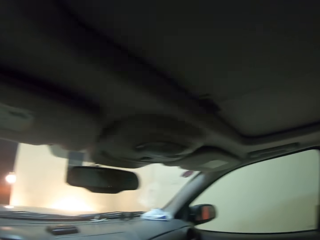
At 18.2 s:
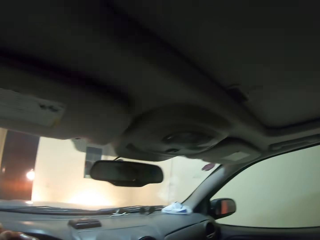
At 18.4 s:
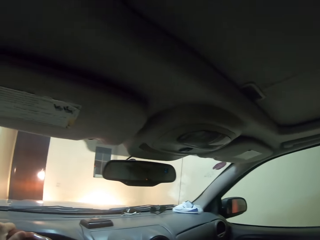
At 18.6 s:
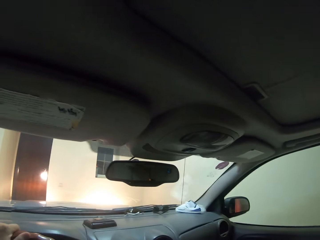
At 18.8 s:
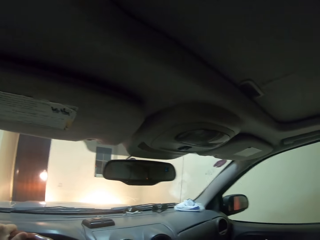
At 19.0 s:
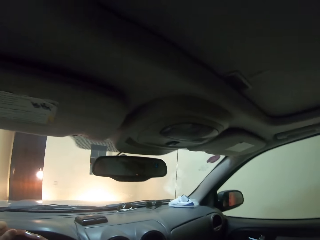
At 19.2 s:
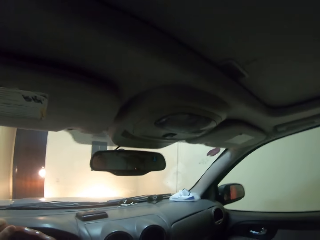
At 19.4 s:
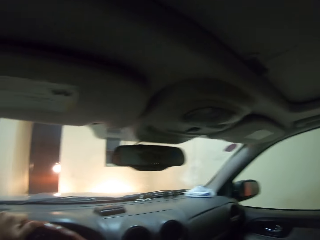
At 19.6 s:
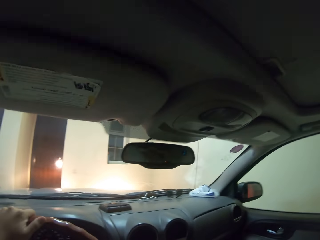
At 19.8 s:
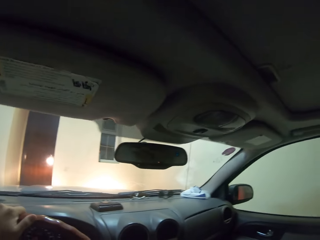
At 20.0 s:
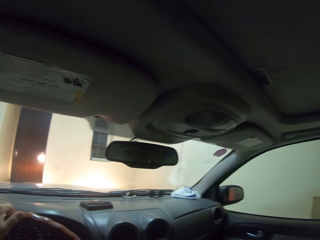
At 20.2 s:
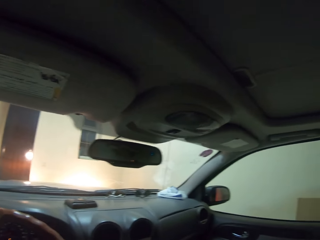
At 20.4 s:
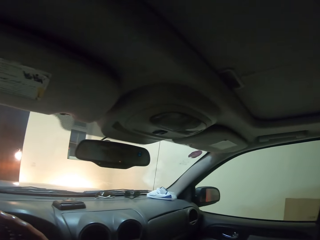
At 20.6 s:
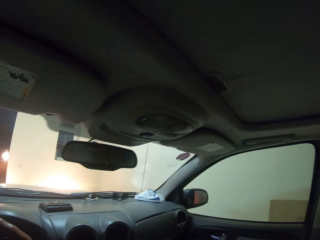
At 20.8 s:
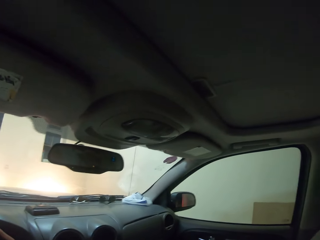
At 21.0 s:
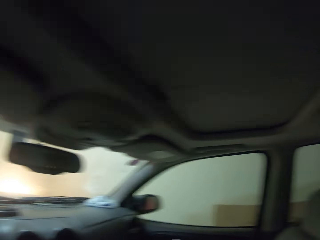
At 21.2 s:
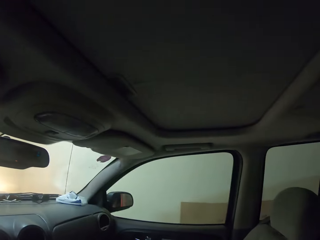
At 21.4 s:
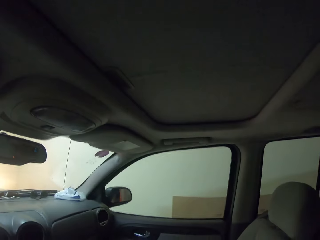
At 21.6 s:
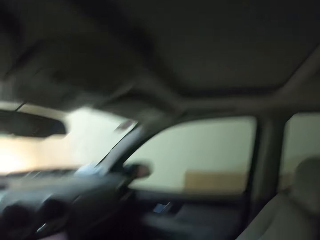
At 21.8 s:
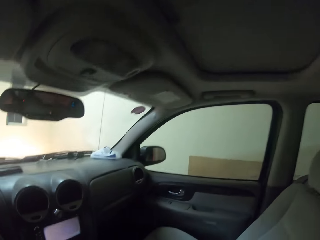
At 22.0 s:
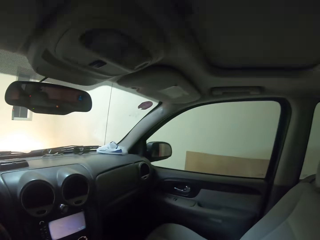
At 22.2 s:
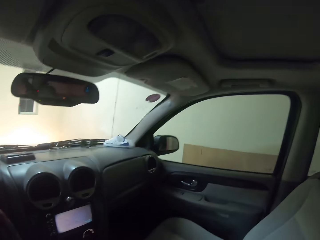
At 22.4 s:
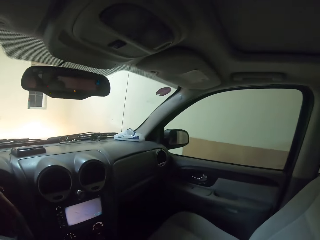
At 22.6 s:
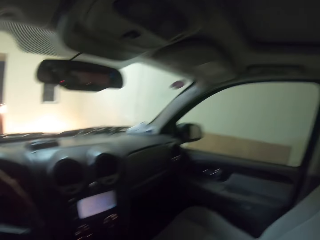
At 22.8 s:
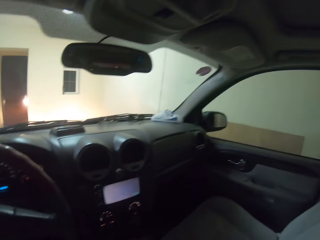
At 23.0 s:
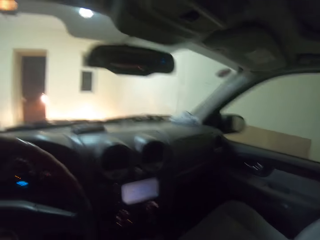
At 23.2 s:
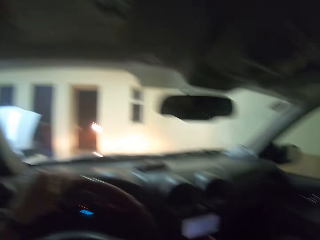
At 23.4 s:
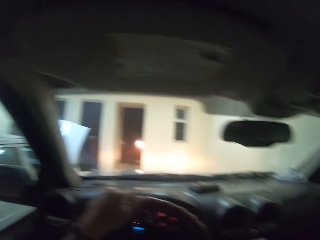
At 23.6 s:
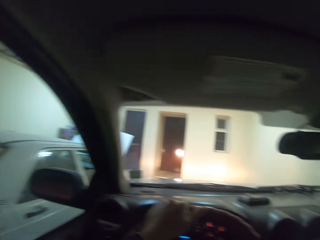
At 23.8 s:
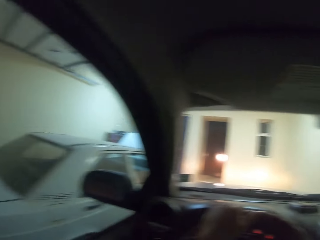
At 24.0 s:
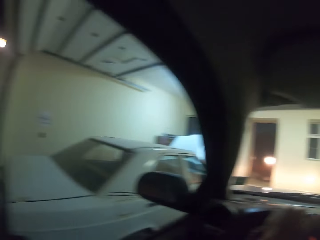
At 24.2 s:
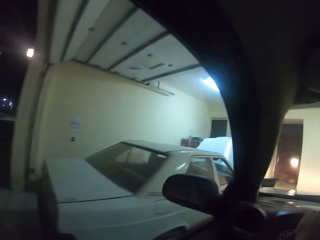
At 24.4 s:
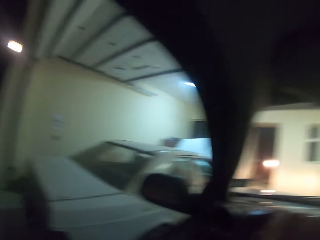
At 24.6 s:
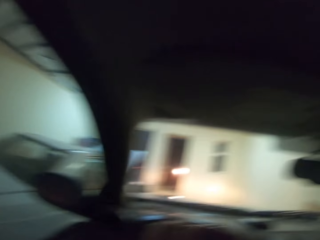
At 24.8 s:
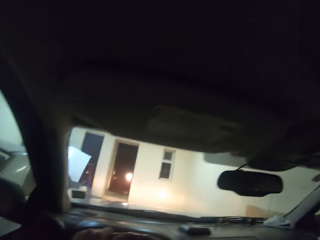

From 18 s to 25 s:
The camera wearer looks around a parking lot. They drive a car on the parking lot.

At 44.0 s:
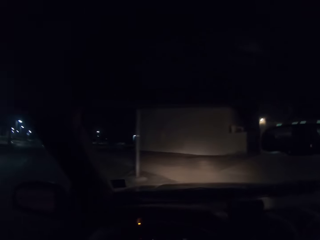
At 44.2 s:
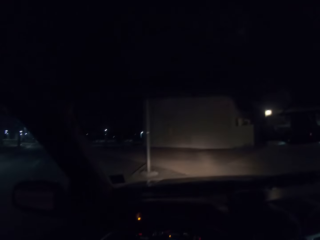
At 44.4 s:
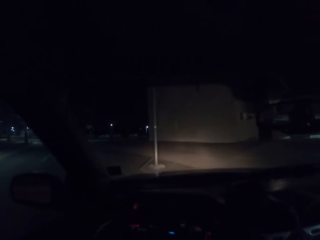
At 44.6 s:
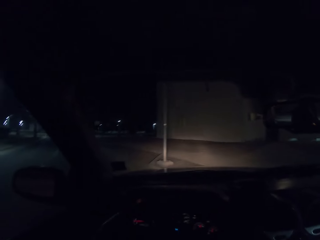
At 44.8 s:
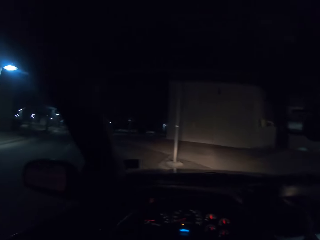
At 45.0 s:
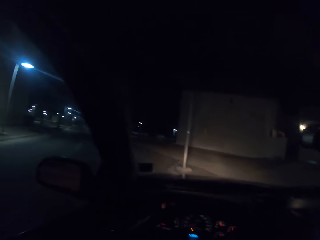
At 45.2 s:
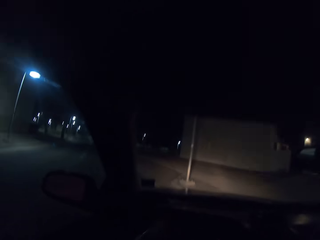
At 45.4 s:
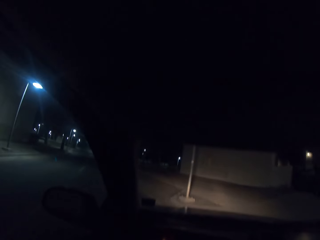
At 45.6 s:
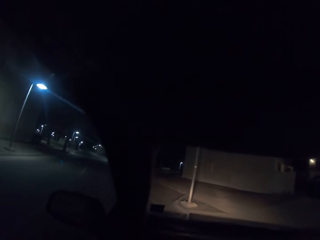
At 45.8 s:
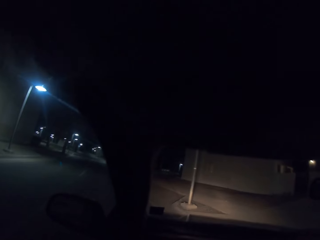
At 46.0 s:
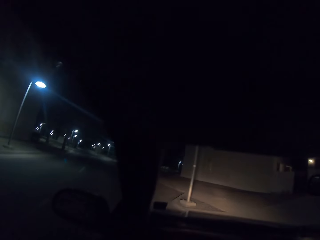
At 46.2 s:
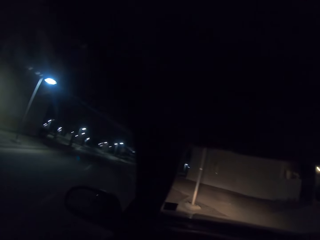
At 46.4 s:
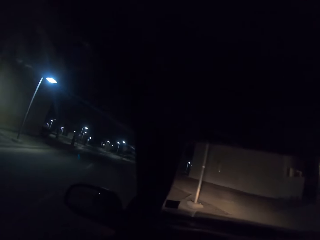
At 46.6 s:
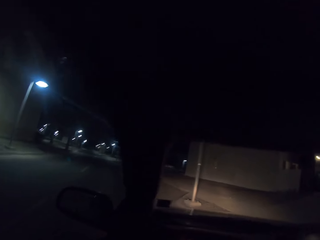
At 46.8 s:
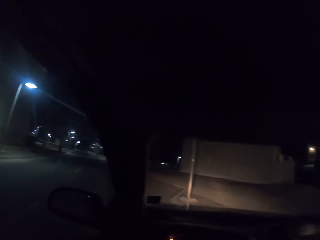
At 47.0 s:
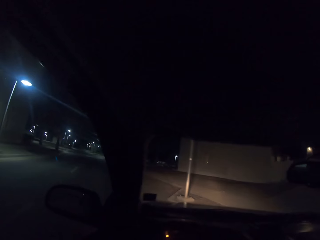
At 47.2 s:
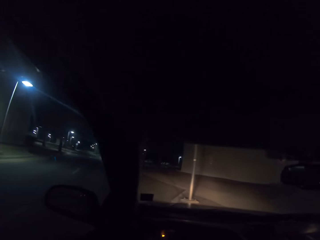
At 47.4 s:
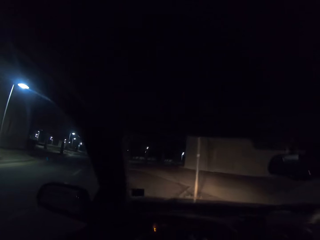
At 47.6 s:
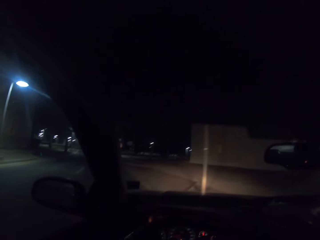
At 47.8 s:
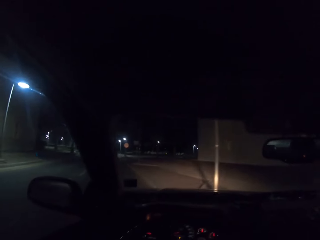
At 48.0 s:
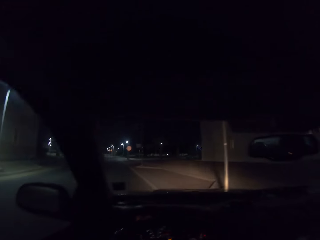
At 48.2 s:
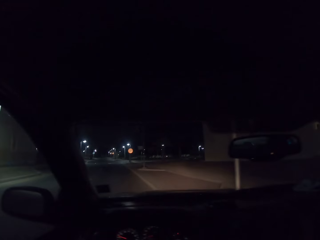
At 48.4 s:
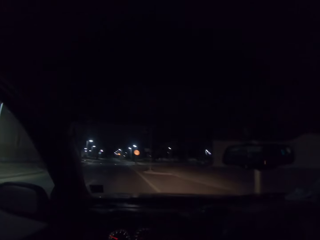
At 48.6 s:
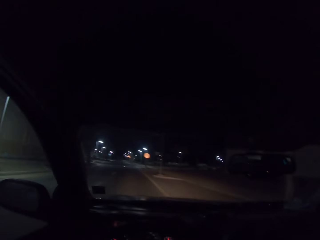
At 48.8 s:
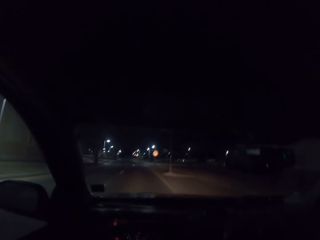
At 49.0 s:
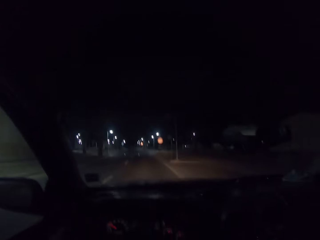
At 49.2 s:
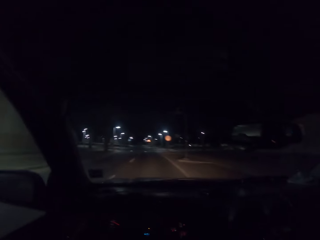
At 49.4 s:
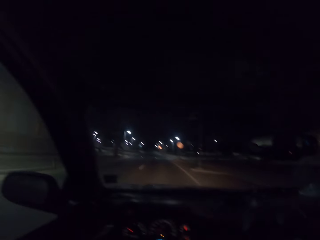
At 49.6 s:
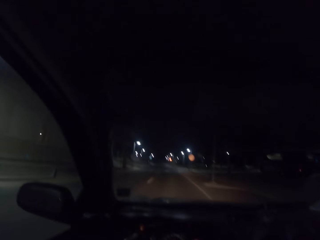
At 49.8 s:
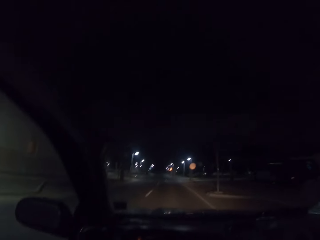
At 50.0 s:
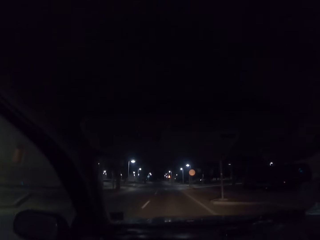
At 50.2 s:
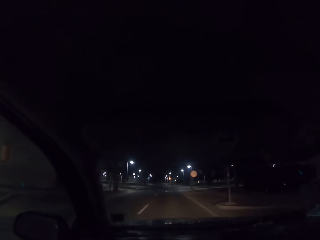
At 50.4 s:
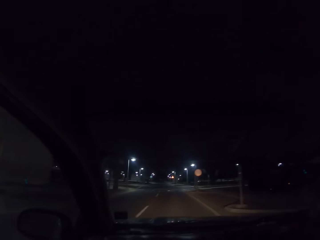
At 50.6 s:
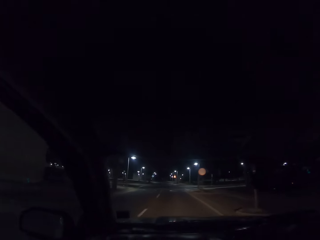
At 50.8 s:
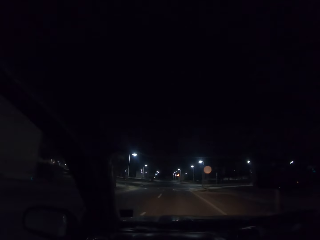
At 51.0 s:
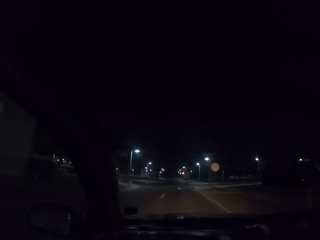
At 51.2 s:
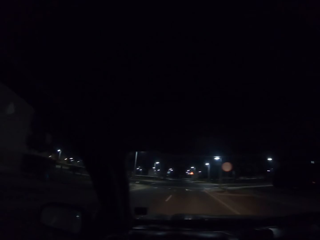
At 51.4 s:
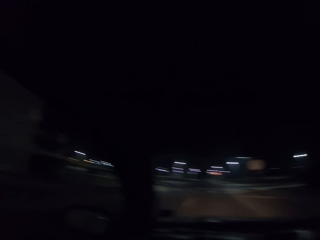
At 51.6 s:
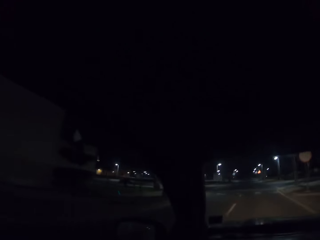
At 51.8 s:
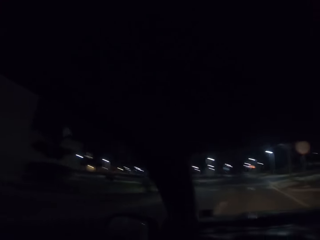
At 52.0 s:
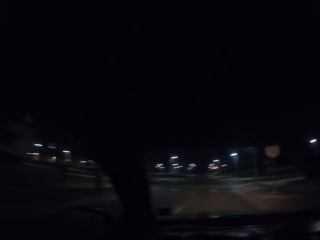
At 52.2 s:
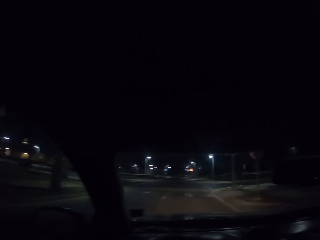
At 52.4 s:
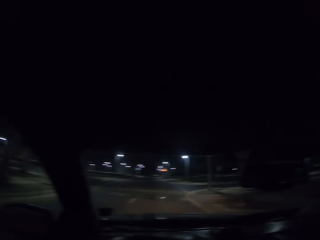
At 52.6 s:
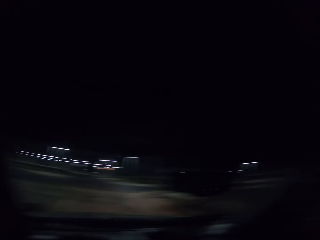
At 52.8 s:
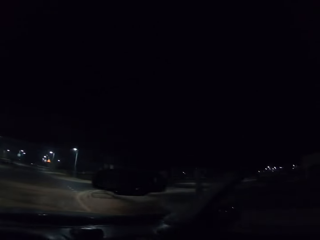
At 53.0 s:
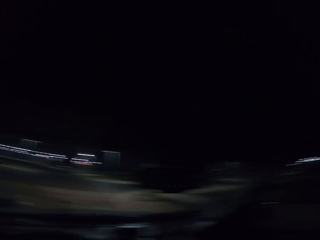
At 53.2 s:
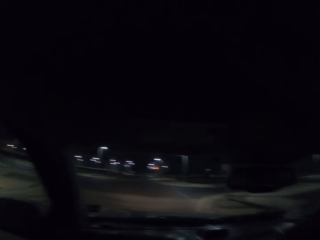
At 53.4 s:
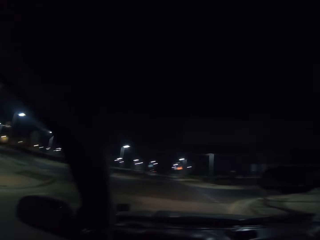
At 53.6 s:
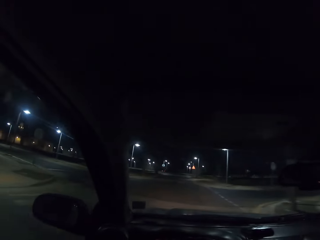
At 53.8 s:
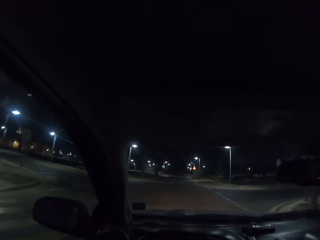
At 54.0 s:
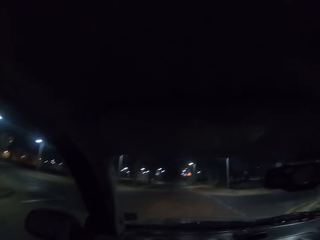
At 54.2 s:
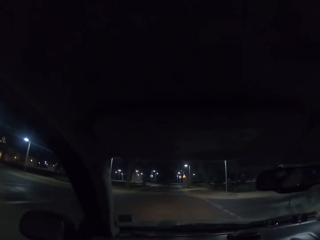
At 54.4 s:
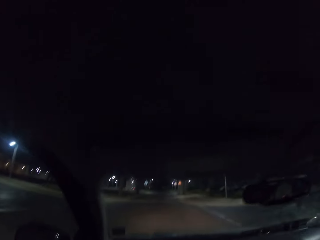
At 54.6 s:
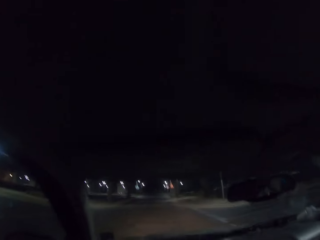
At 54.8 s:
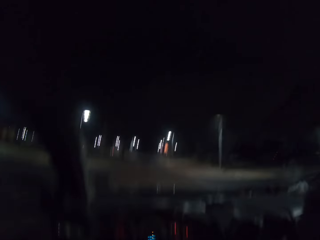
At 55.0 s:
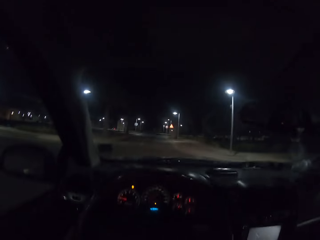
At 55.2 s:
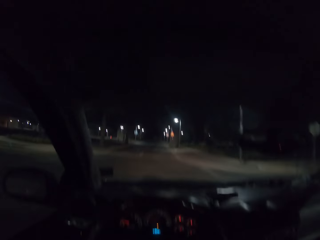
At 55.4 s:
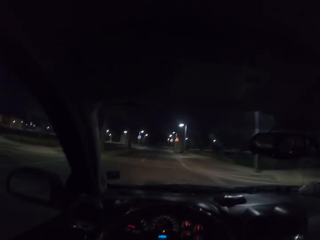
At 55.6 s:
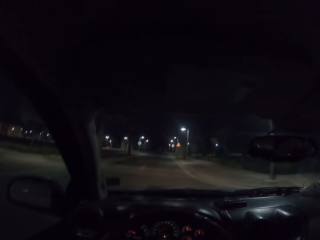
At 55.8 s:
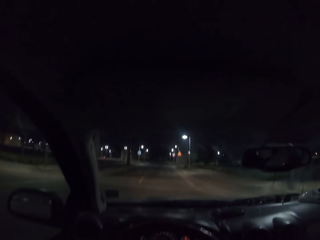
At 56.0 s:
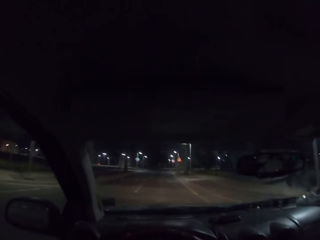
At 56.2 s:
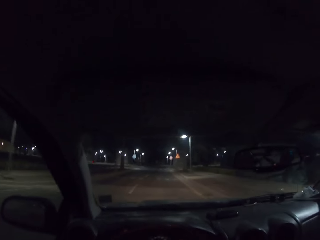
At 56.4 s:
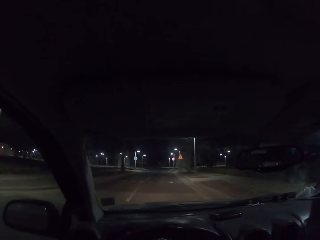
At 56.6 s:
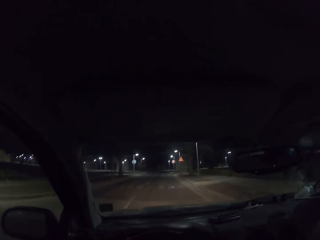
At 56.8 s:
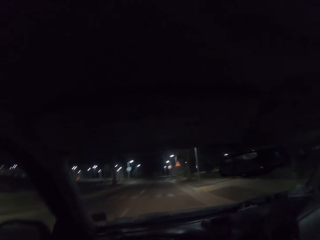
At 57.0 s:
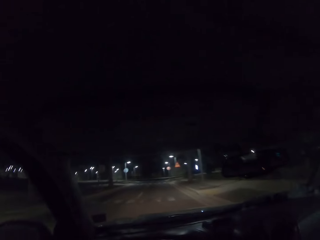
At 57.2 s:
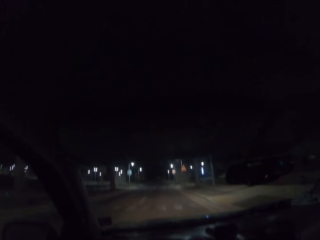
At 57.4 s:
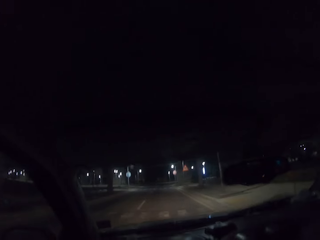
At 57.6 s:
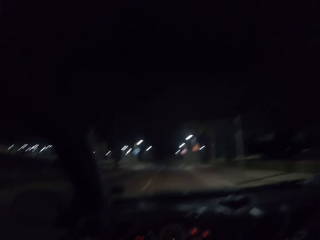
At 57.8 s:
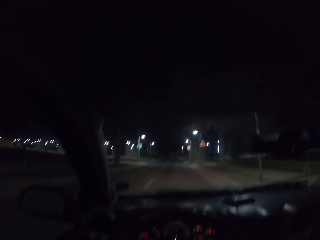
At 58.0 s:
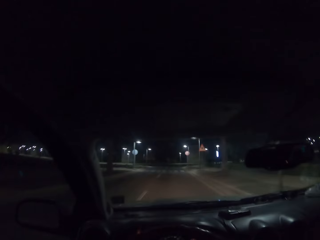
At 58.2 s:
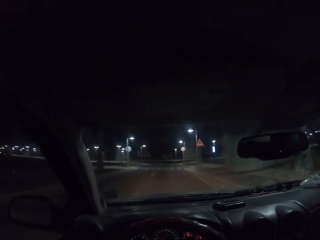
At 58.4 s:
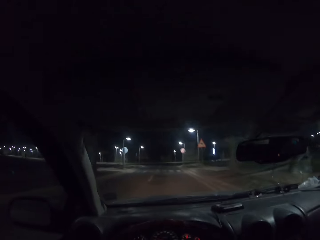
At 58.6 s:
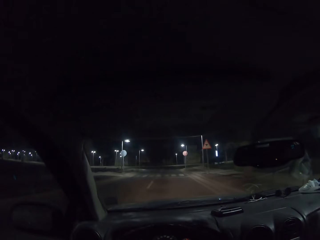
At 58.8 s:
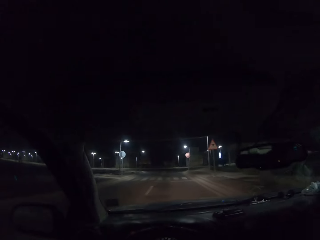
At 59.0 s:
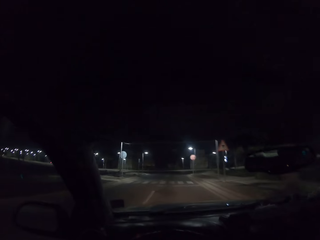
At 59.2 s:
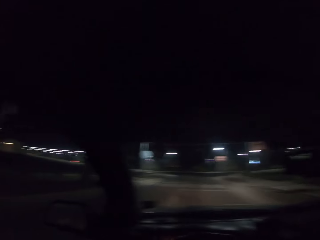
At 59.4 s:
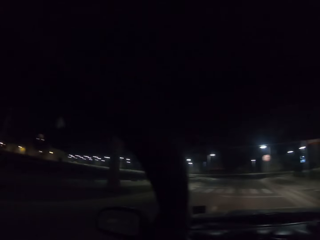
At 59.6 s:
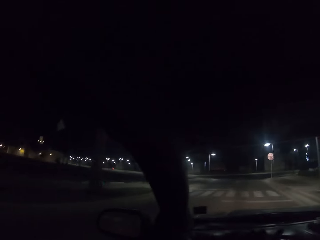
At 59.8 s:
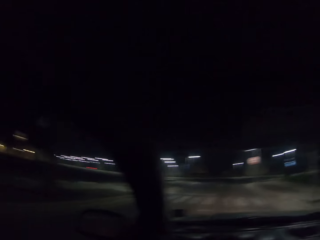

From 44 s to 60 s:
The camera wearer looks around a parking lot. They drive a car on the road.
